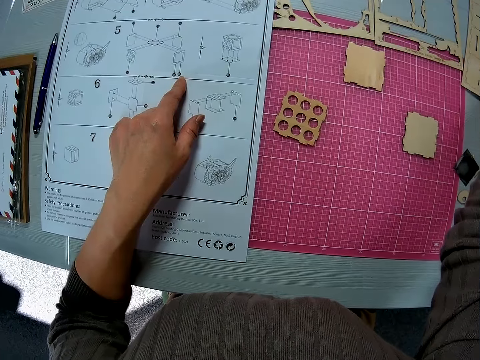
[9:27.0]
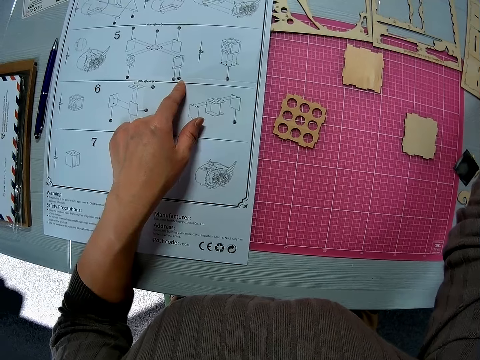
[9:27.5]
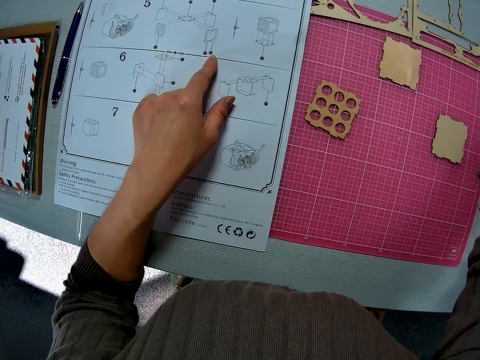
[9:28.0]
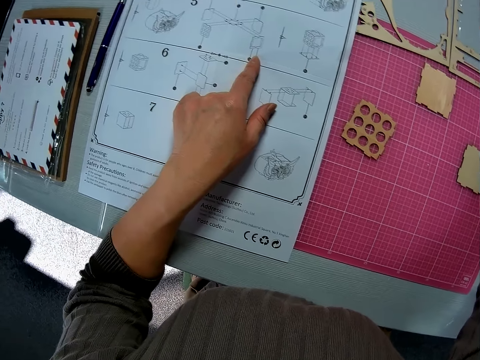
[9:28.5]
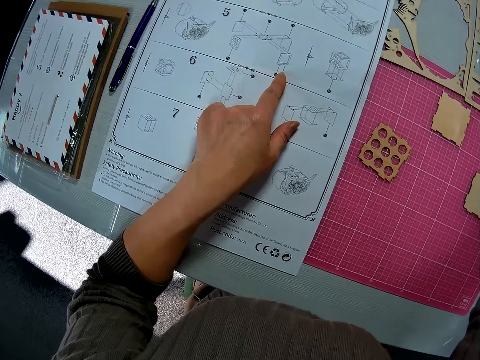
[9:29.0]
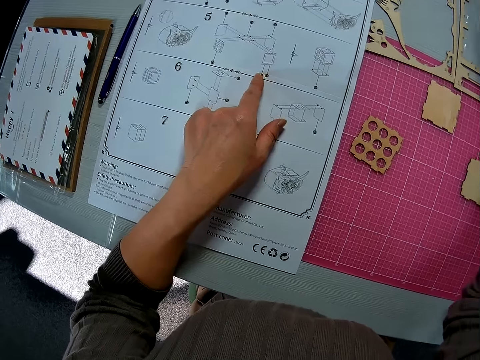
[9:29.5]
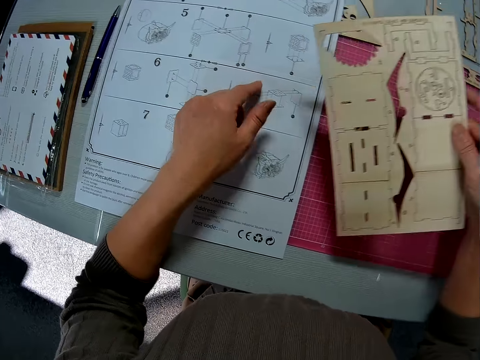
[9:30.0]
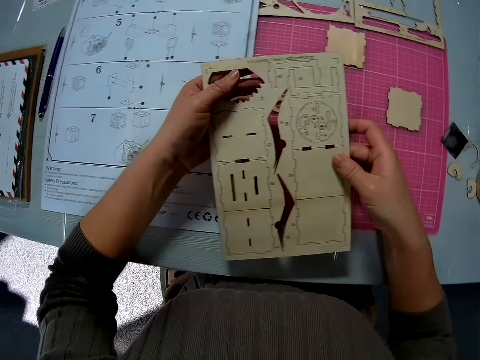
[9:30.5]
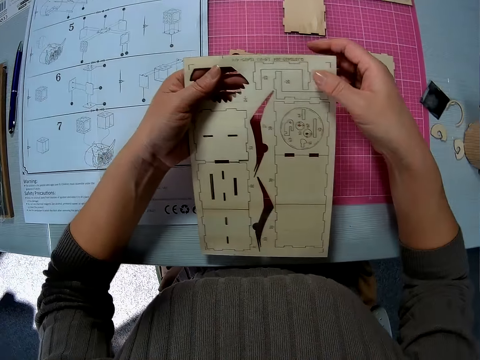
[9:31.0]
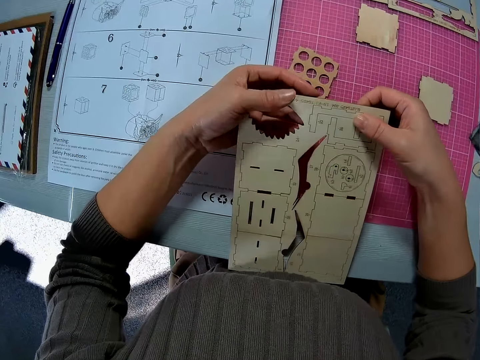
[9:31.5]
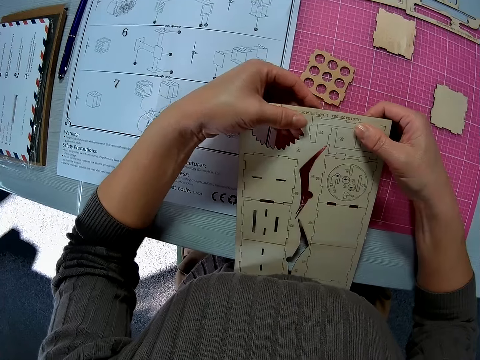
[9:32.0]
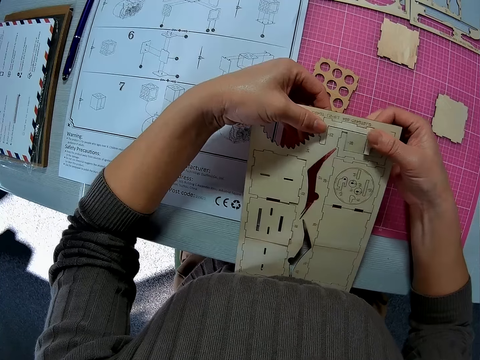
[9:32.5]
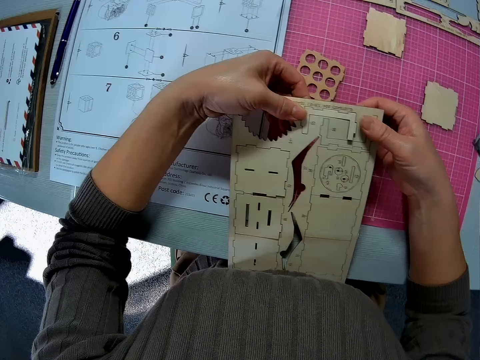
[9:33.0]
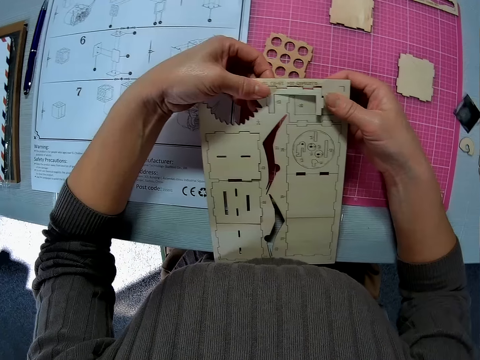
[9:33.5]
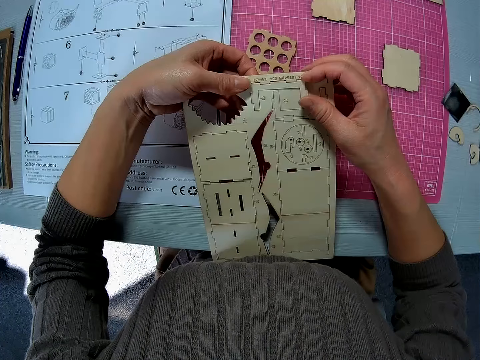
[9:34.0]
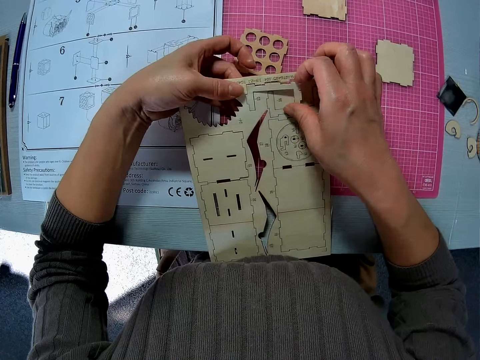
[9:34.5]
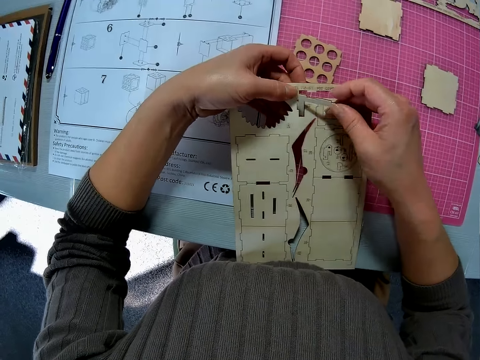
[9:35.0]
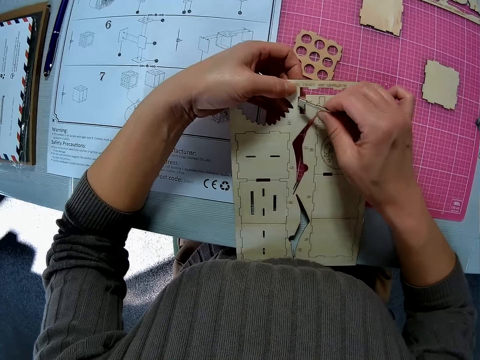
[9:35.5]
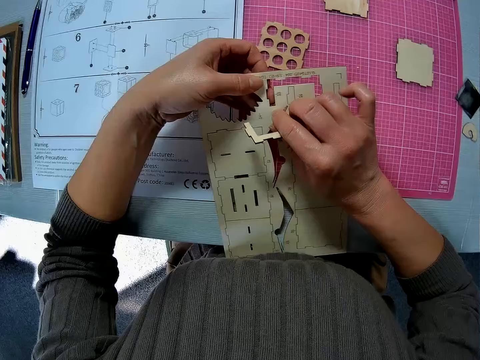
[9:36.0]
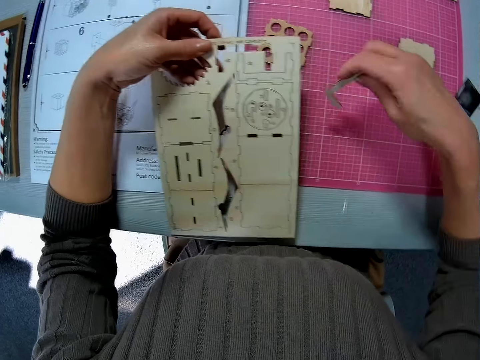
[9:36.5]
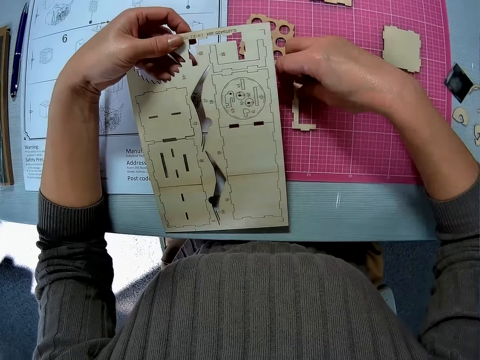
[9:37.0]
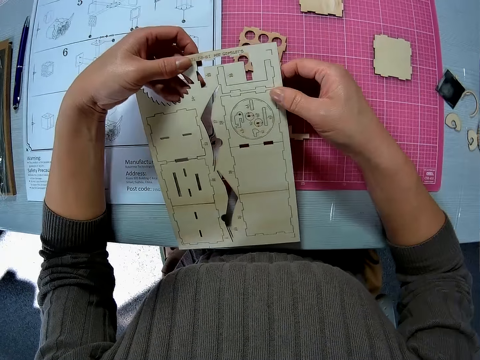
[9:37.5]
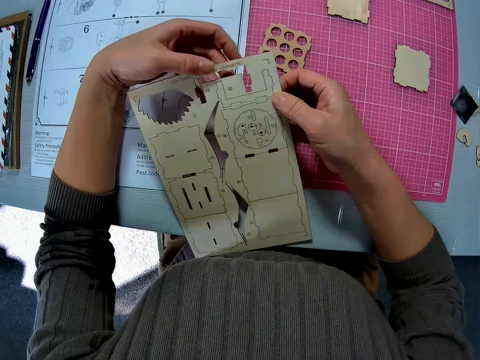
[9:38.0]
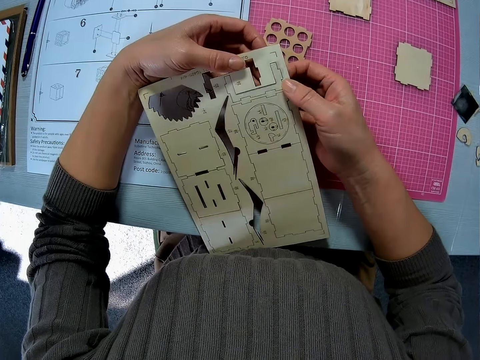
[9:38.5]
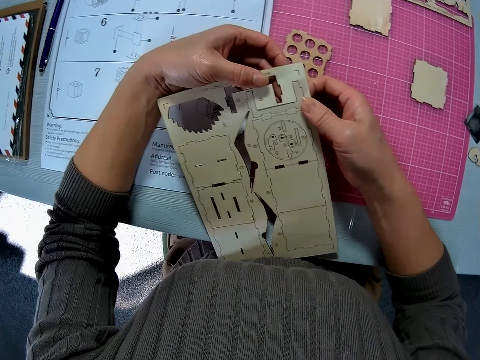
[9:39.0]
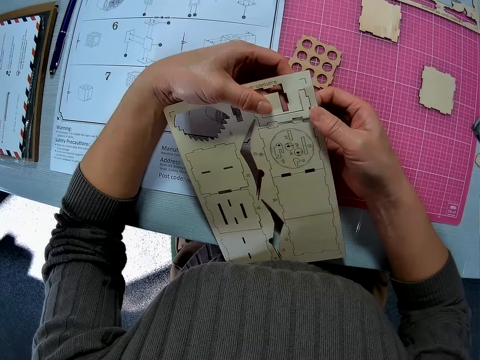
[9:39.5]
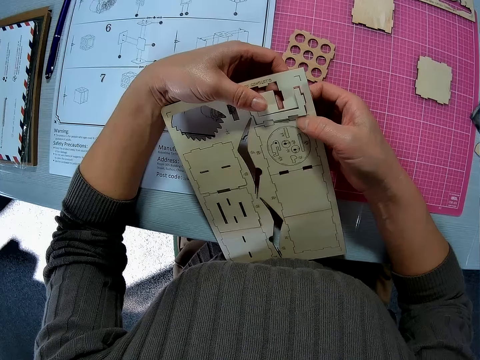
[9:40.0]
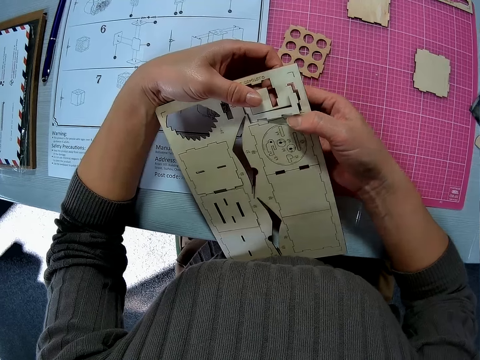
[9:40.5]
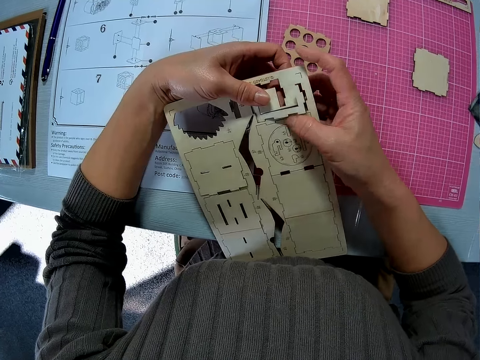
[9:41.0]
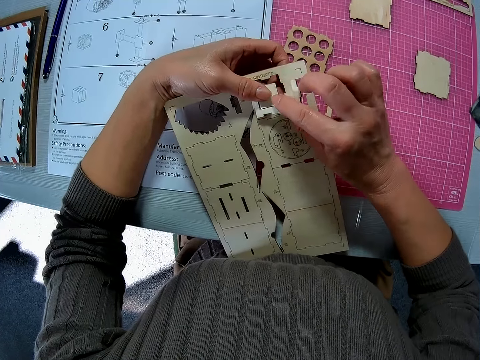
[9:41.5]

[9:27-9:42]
The camera wearer picks up another laser cut wood craft from the table. They cut the wooden craft shapes from the laser cut wood craft. They put the laser cut wood craft on the table. They place a piece of wood on the table. They cut the wooden craft shapes from the laser cut wood craft.

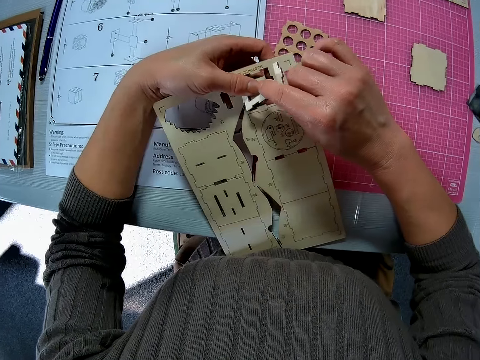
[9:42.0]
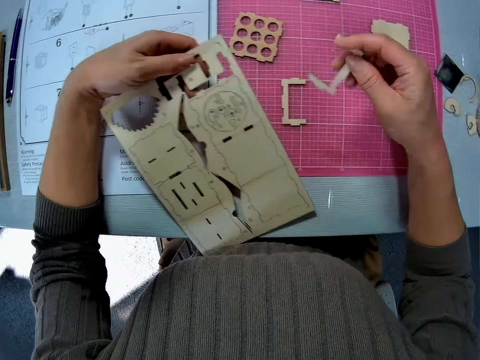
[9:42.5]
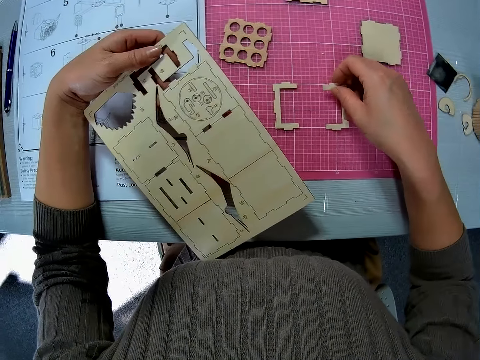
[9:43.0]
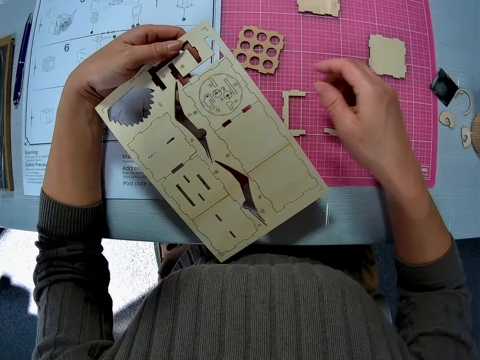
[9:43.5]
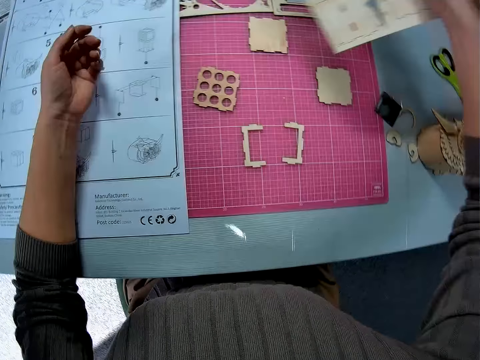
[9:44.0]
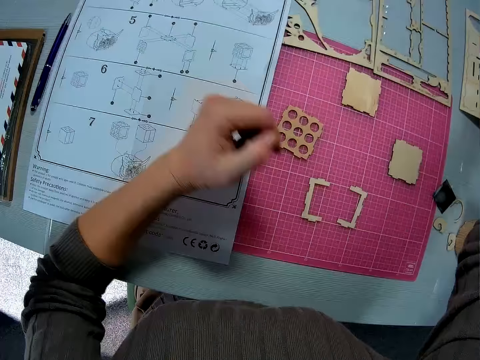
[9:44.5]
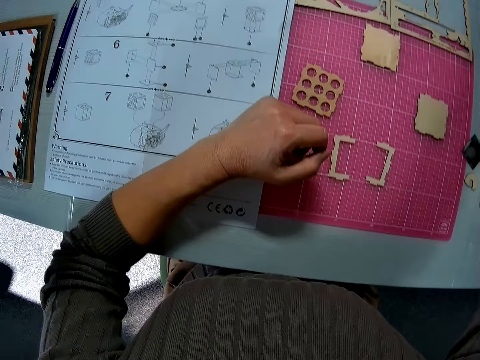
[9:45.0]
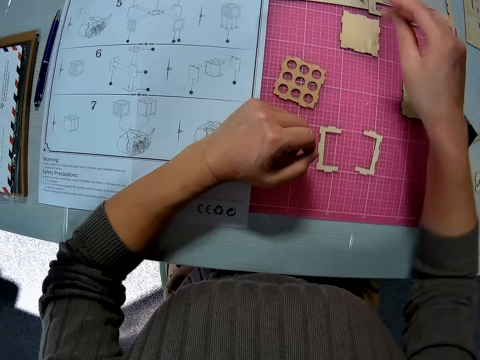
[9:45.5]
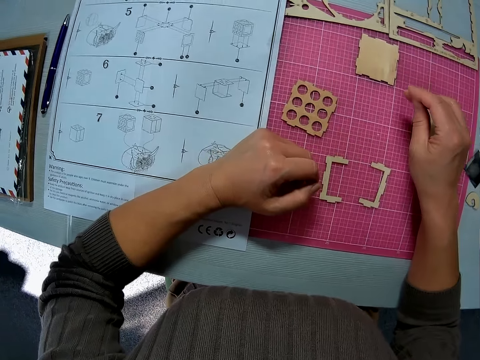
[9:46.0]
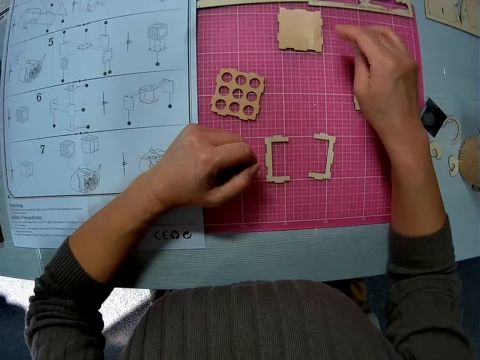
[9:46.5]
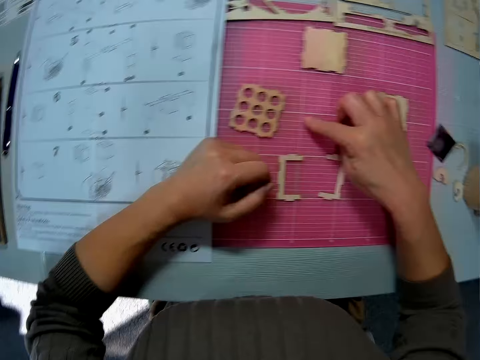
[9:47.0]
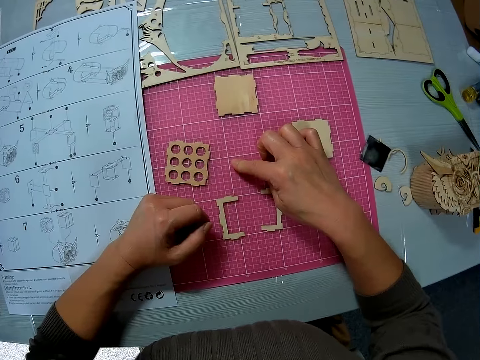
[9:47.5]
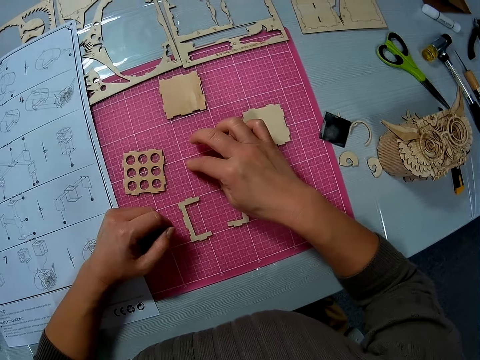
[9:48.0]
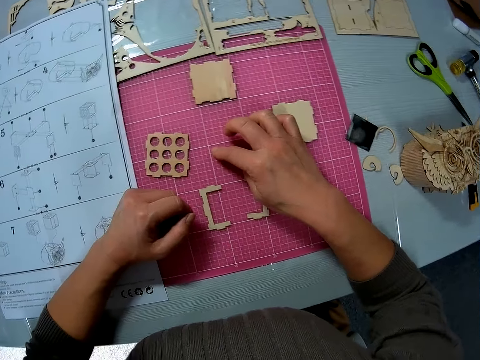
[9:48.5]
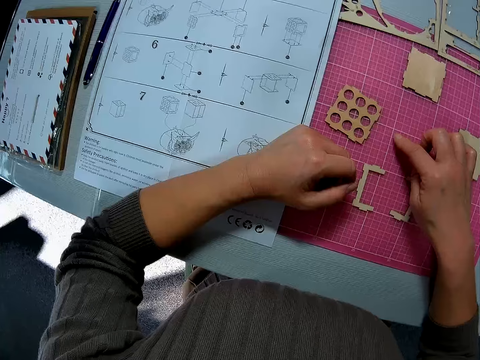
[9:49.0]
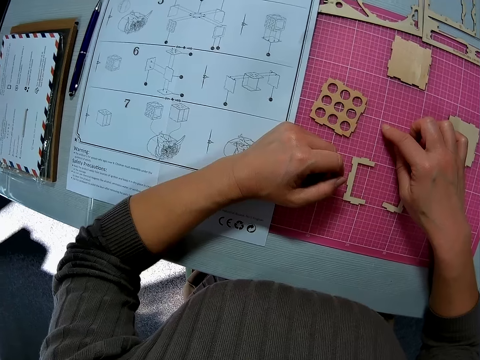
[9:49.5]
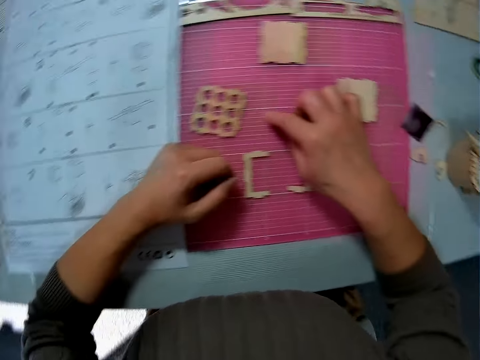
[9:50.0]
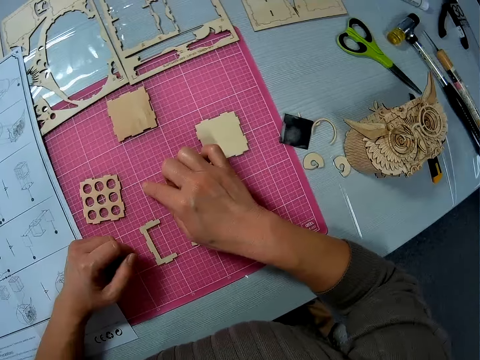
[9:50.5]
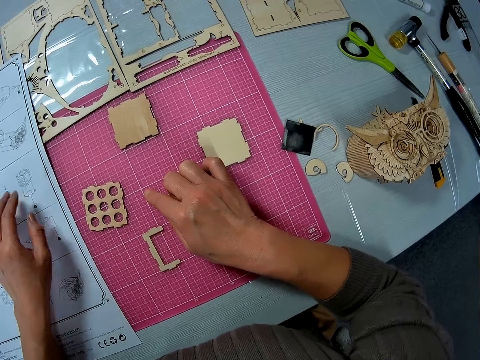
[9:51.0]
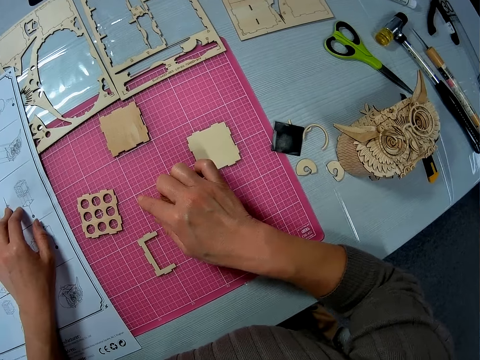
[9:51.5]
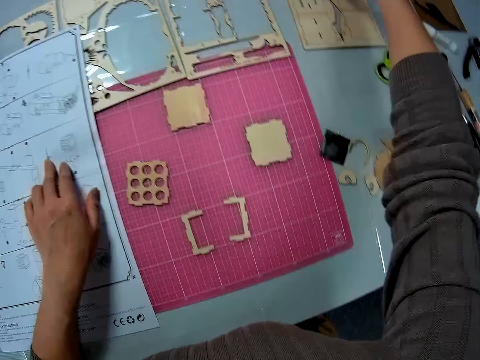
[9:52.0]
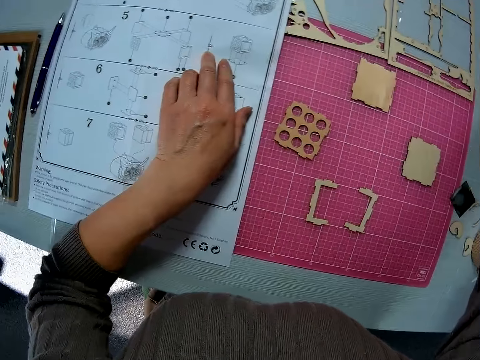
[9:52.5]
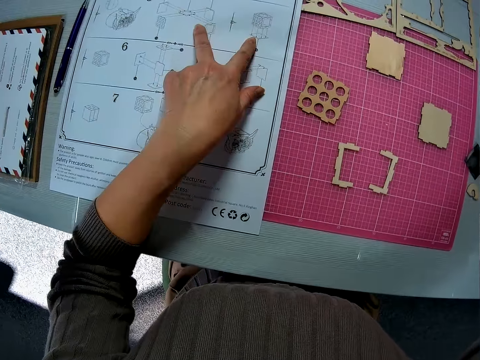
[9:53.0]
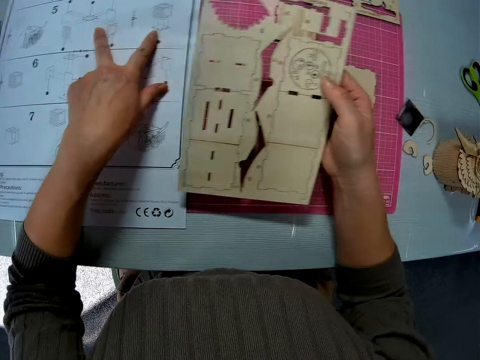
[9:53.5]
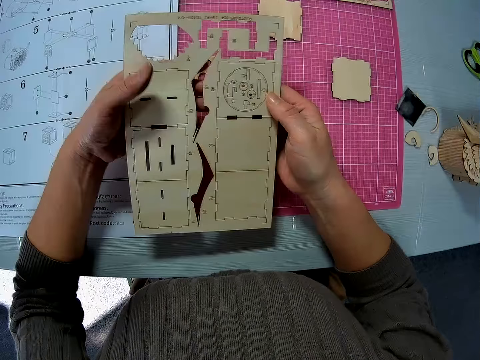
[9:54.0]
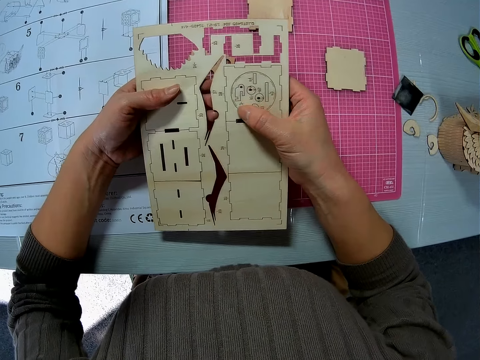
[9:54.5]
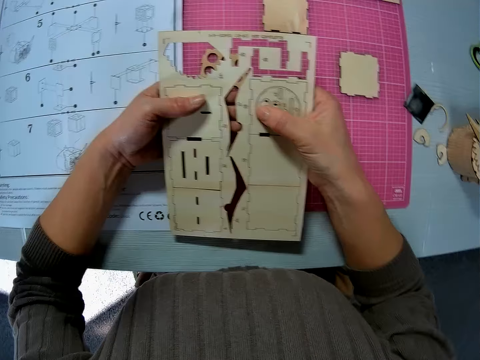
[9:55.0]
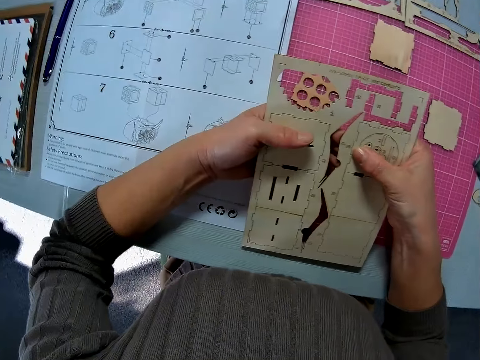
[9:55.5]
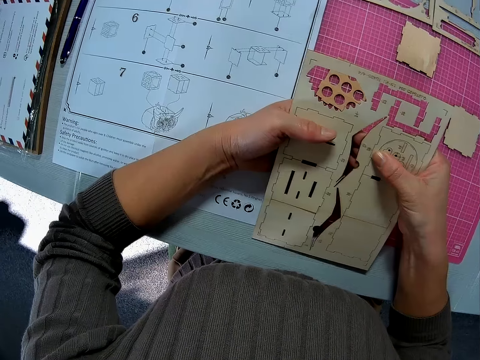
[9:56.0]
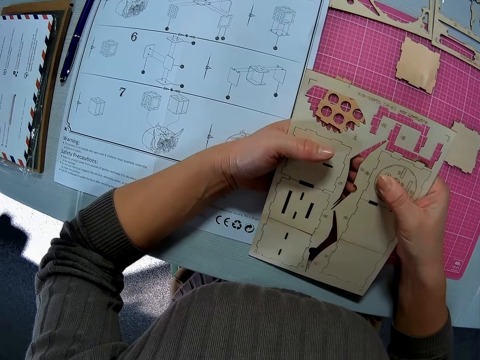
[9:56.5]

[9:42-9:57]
The camera wearer puts the laser cut wood craft on the table. They put the laser cut wood craft aside on the table. They look at the wooden craft shapes. He puts his fingers on the manual. He picks up the laser cut wood craft again. He cuts the wooden craft shapes from the laser cut wood craft.
